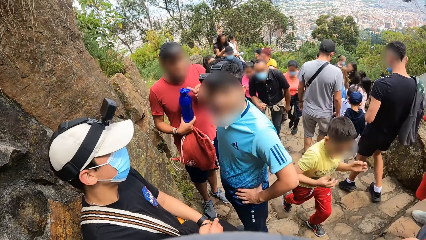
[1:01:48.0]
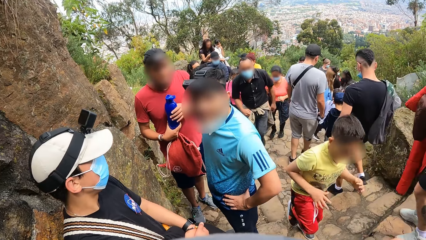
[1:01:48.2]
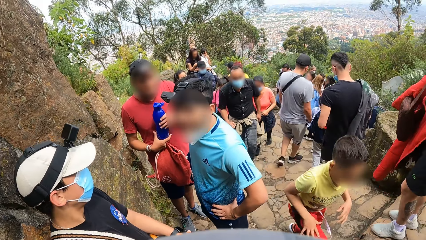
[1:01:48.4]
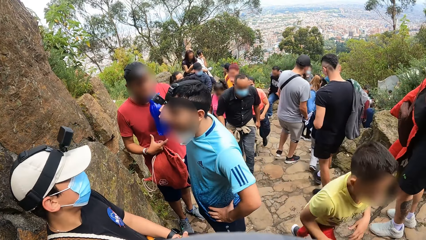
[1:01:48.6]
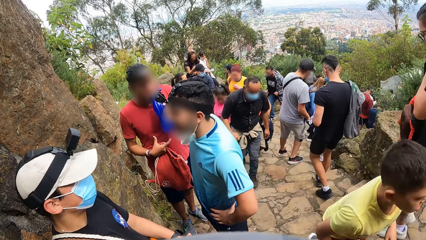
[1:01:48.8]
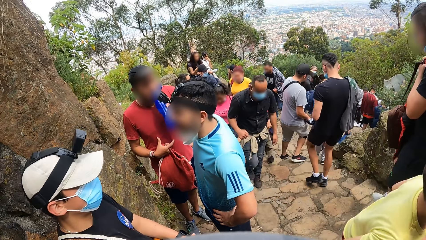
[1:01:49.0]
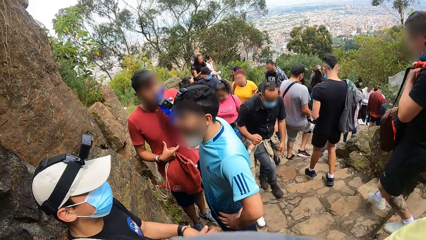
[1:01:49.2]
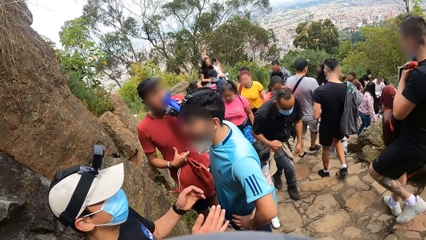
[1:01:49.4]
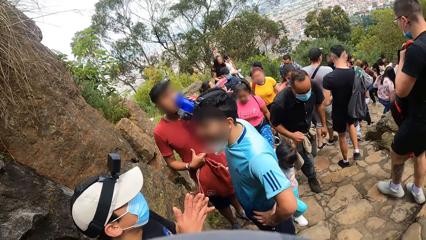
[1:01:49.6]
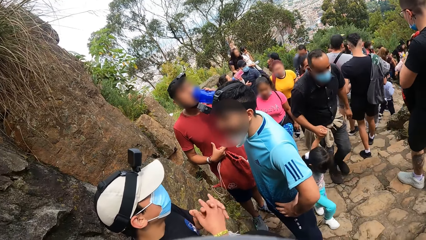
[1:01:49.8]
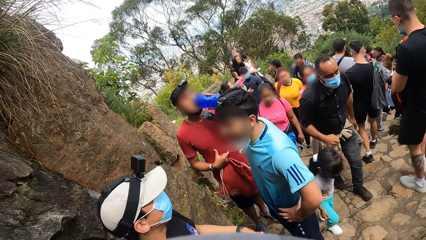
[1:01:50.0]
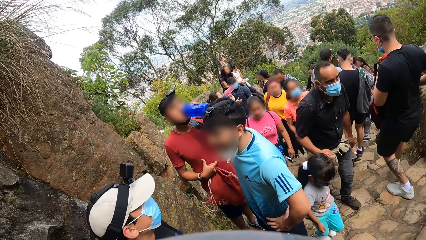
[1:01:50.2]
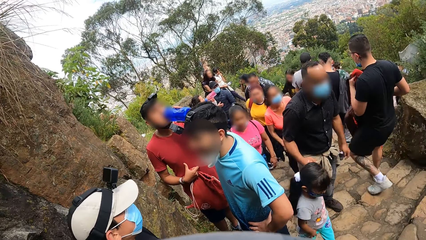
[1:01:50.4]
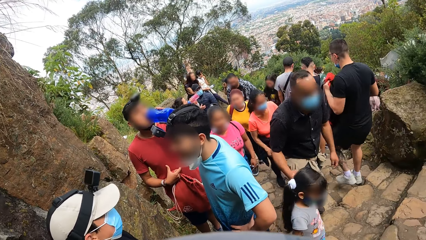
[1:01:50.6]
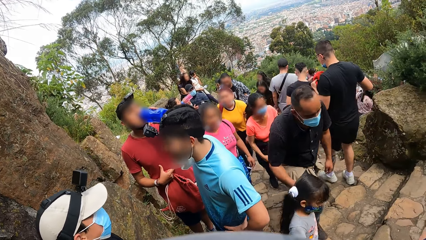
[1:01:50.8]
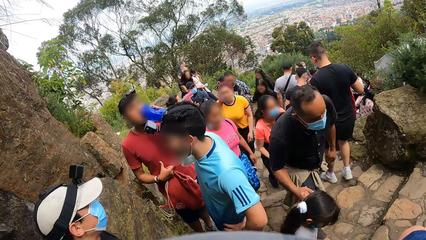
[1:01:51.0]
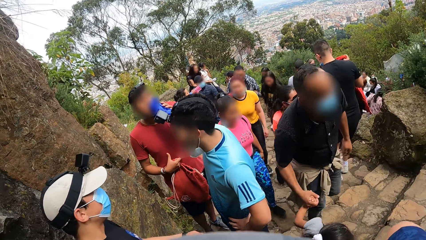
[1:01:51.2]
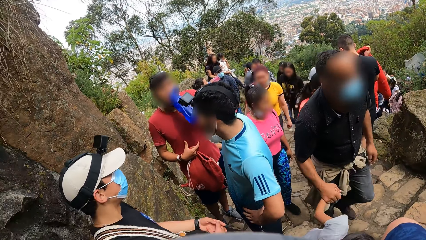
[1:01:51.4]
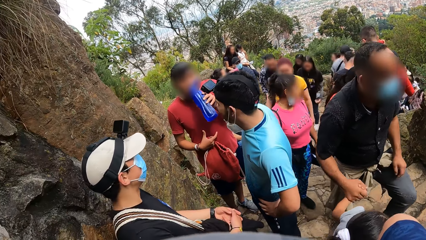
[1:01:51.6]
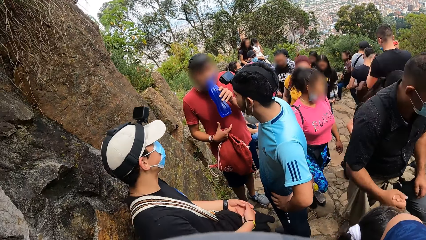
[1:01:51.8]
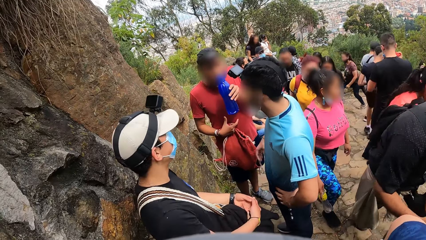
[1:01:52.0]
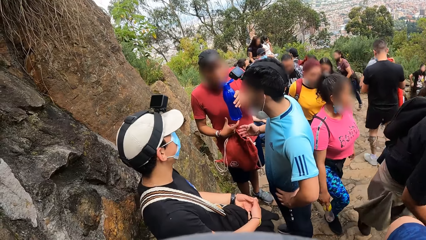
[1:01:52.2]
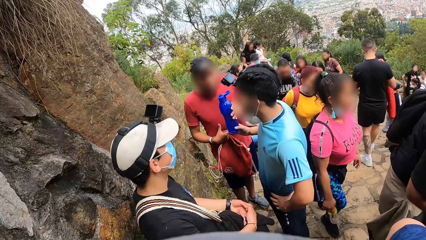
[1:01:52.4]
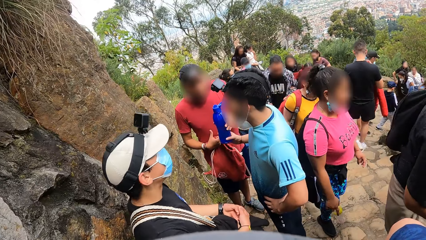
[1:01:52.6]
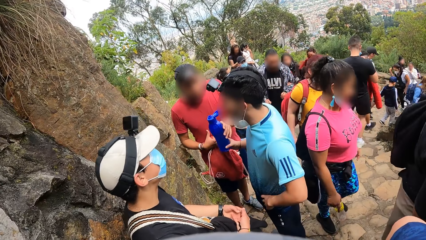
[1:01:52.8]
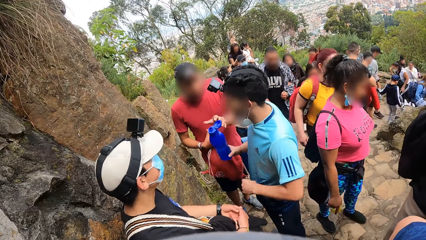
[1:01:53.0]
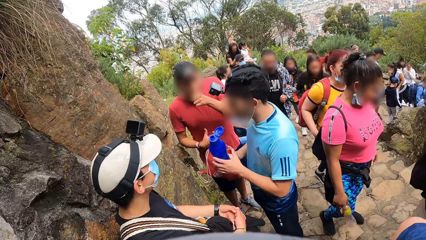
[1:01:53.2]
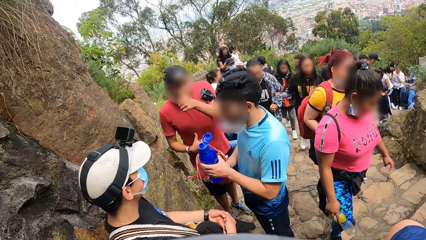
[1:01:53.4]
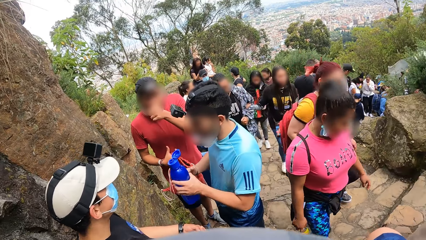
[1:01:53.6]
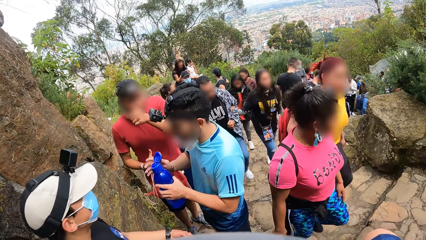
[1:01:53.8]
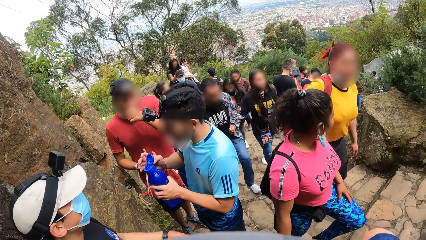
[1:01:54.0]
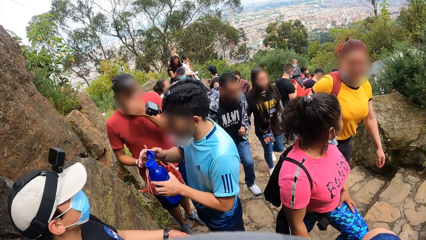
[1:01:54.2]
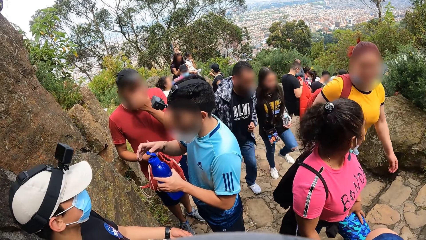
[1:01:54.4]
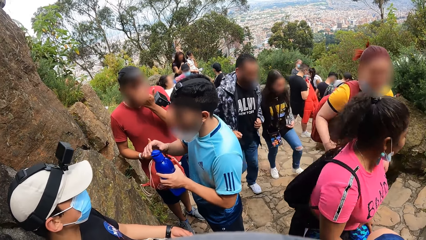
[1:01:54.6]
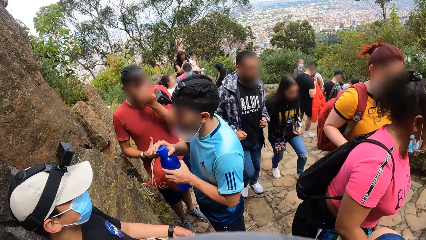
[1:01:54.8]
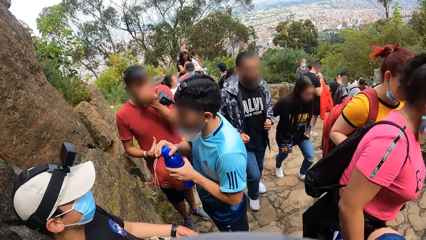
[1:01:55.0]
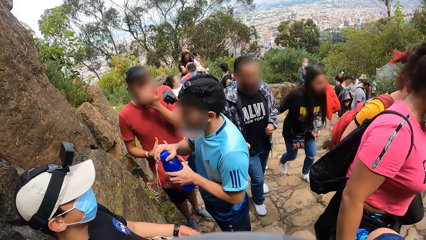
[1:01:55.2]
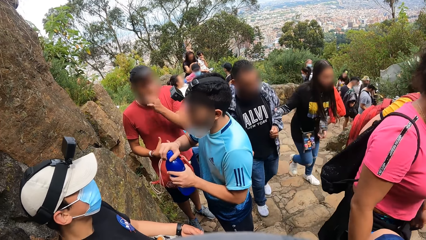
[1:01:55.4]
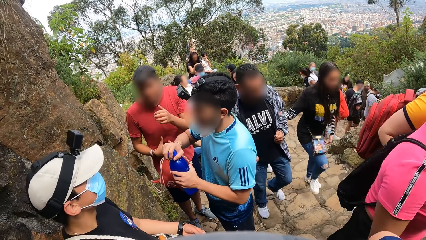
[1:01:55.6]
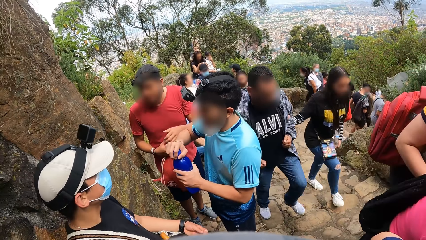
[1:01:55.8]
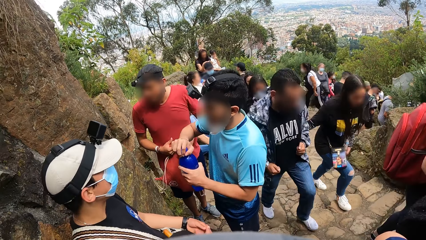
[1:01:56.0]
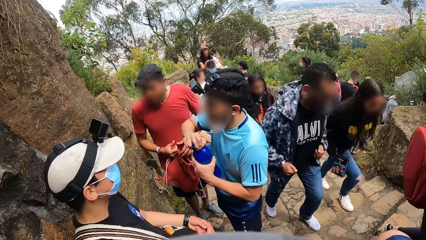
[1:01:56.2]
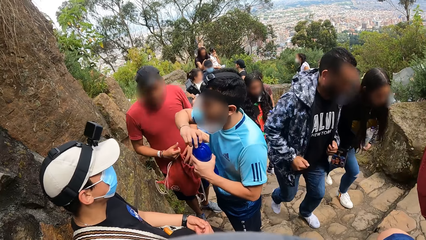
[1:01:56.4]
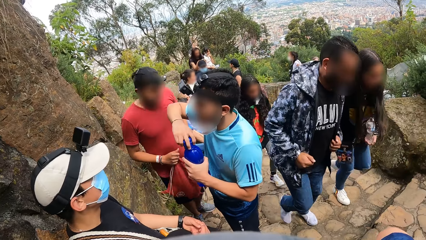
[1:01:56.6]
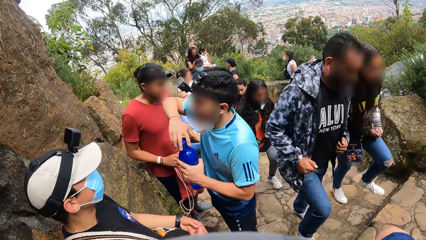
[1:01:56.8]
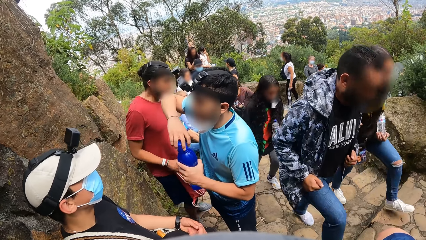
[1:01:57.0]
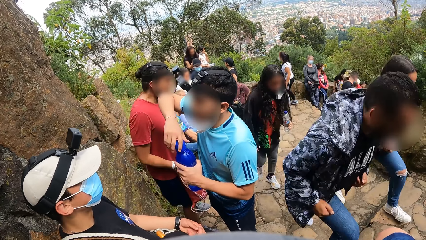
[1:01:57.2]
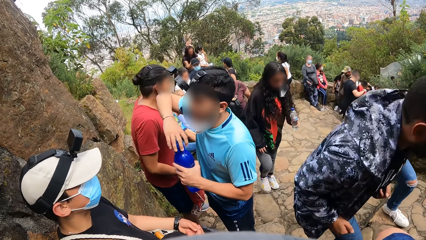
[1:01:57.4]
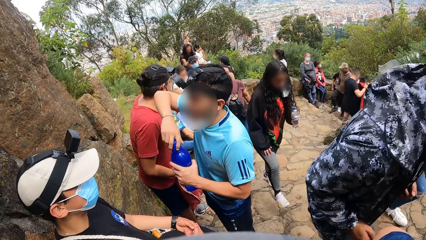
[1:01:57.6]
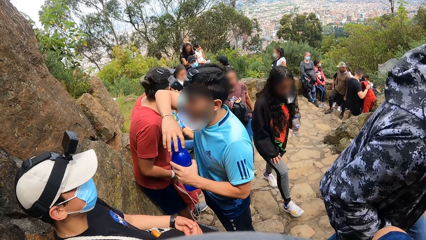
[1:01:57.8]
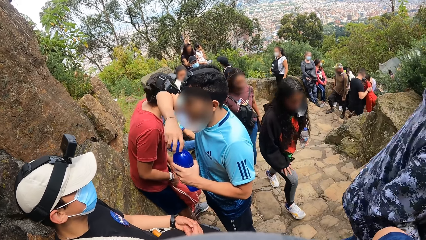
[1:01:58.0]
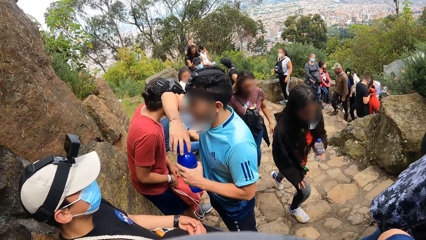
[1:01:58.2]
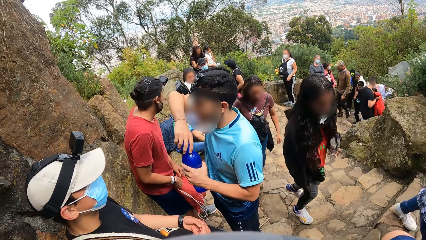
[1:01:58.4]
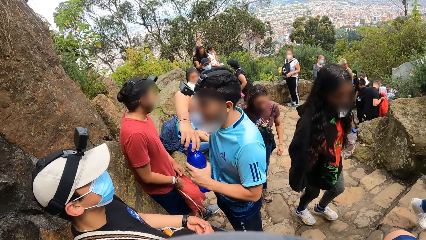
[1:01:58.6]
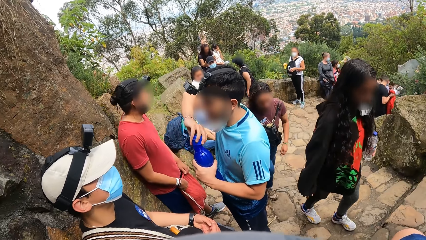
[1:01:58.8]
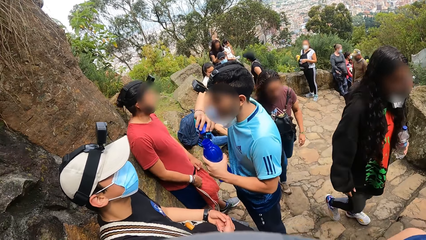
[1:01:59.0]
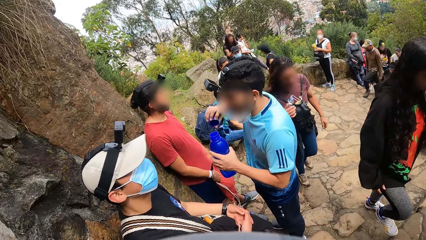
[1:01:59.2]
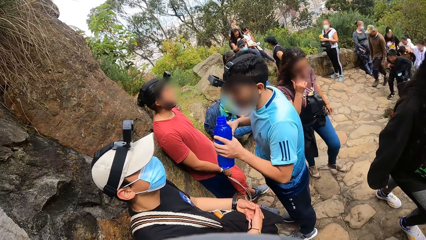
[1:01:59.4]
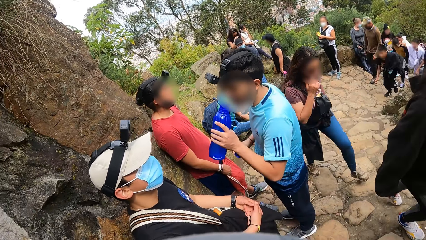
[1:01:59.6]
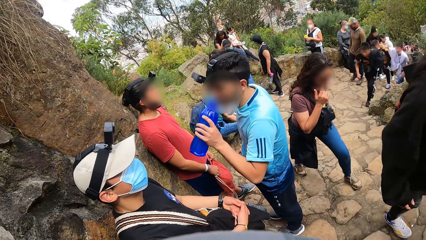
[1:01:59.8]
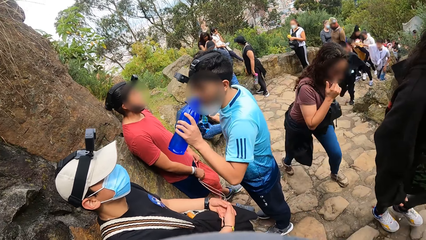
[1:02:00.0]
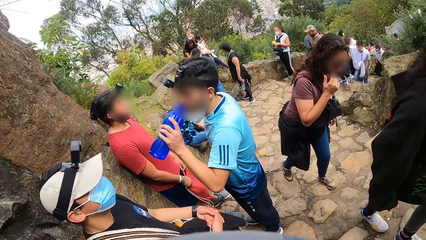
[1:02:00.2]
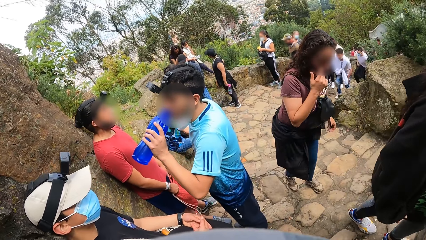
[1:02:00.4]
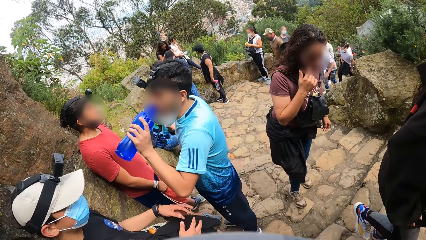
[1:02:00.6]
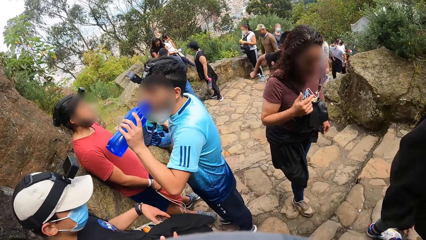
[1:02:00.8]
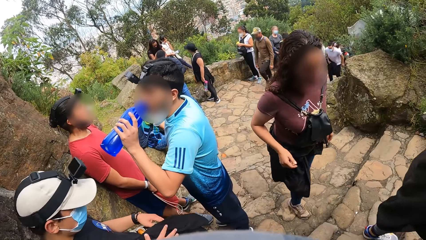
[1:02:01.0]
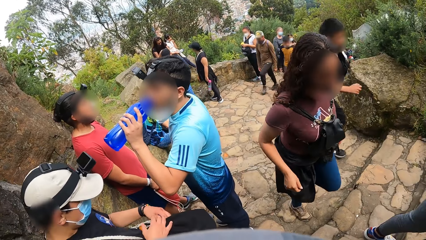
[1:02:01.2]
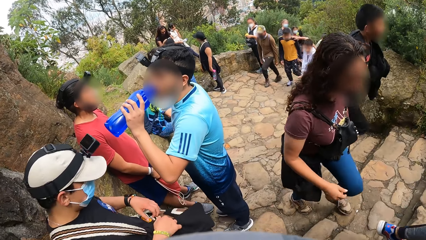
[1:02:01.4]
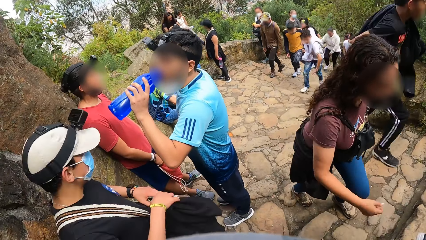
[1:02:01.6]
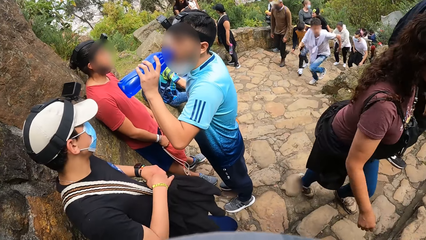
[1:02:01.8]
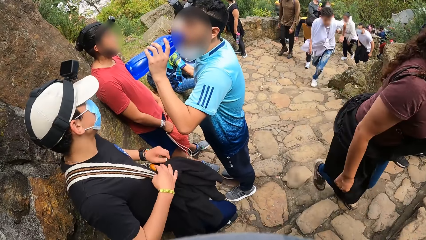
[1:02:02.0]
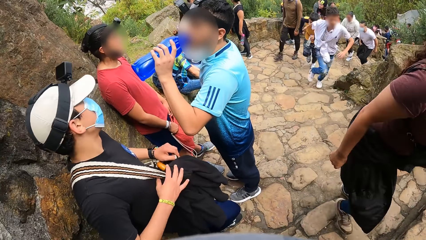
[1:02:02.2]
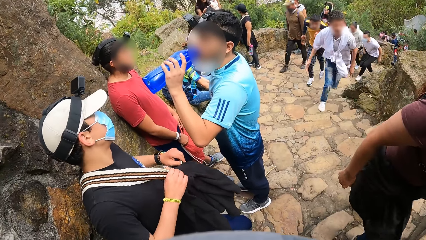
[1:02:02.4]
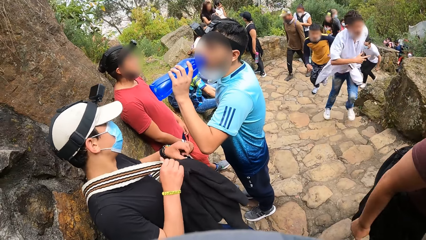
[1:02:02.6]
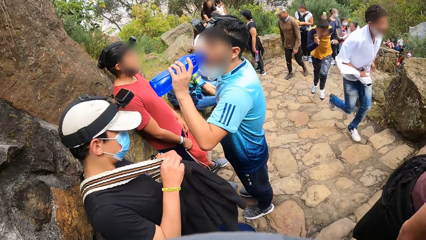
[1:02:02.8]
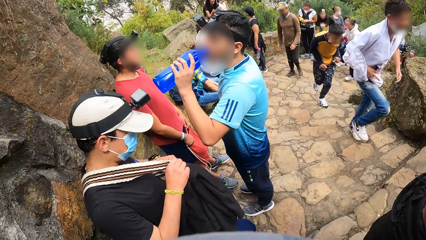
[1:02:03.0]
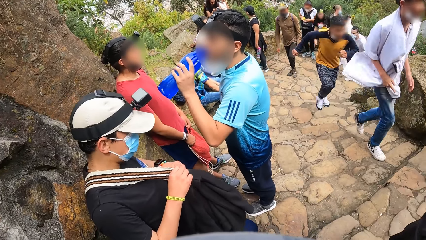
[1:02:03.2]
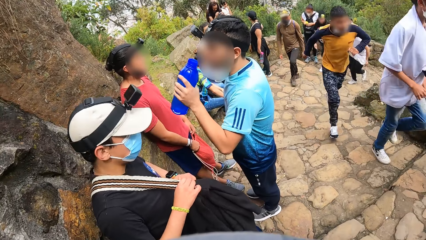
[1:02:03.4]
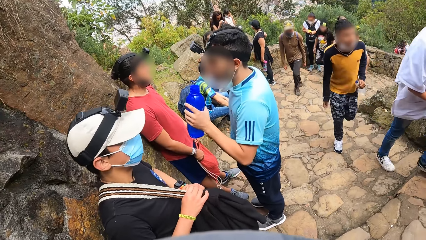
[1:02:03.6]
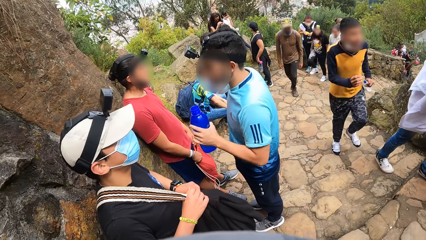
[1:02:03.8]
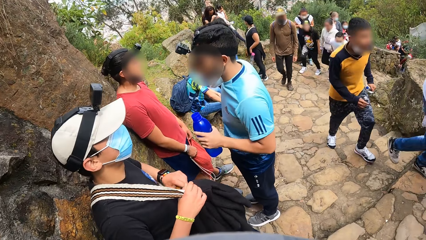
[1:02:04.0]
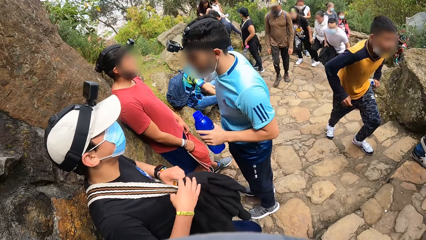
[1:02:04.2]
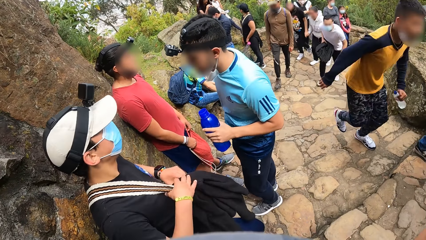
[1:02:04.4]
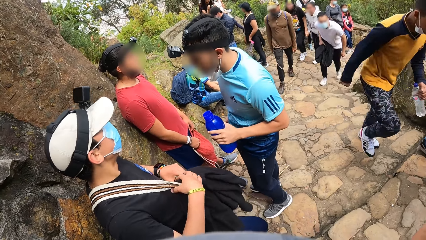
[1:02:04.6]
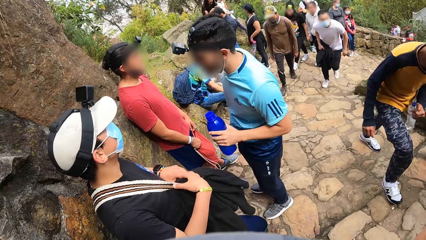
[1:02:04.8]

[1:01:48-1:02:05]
The man drinks water from the water bottle in his left hand. Another man moves both hands. A third man receives the water bottle from the first man with his right hand. He passes the water bottle from his right hand to his left hand. He closes the water bottle in his left hand with his right hand. He opens the water bottle cover from the water bottle in his left hand with his right hand. He tightens the bottle with the right hand. He drinks water from the water bottle in his left hand. The second man aligns the bag with both hands.
